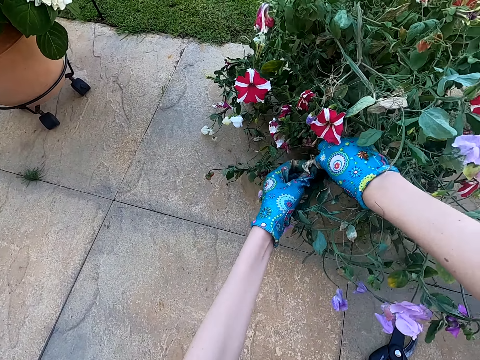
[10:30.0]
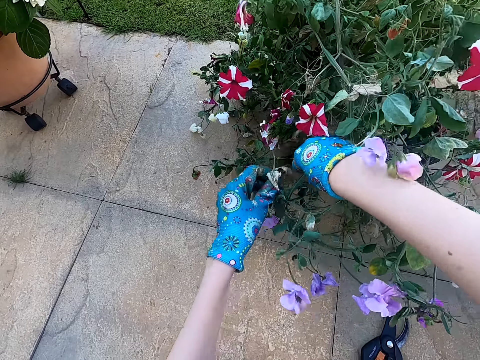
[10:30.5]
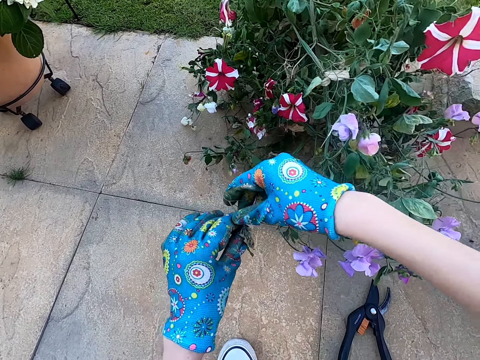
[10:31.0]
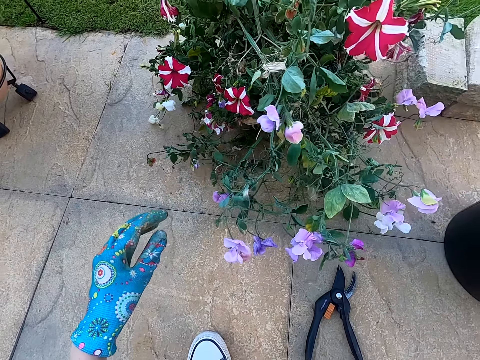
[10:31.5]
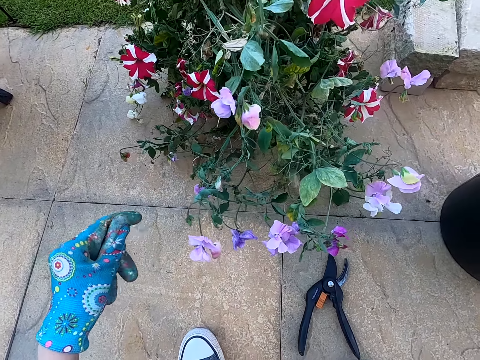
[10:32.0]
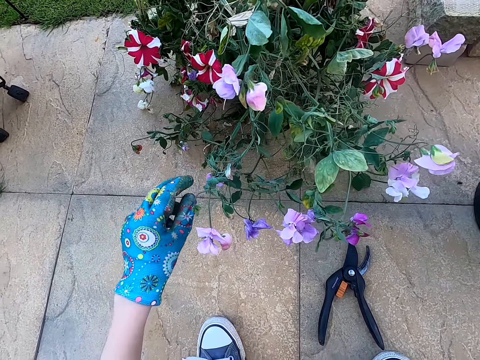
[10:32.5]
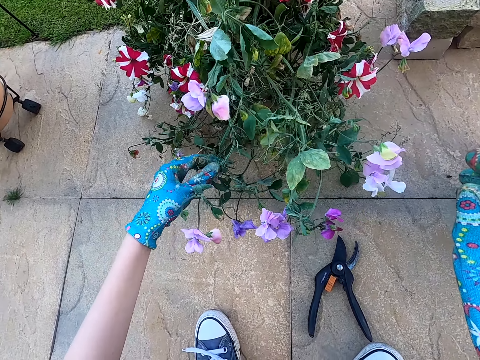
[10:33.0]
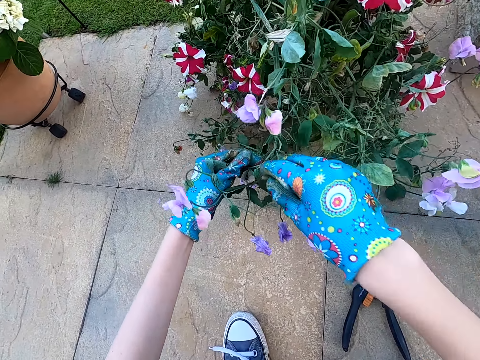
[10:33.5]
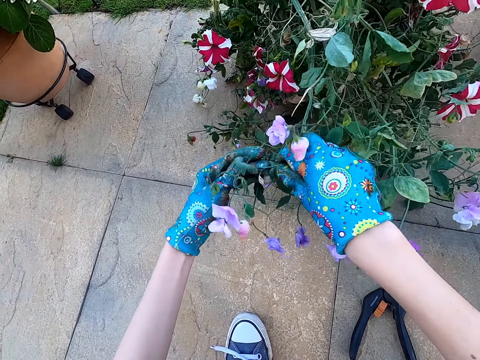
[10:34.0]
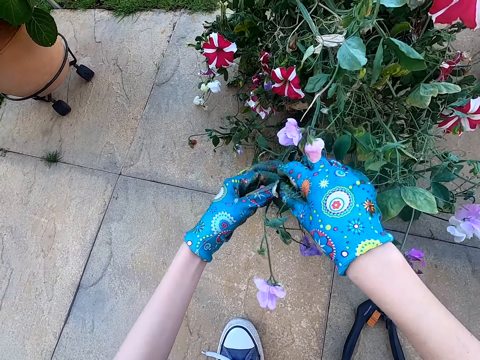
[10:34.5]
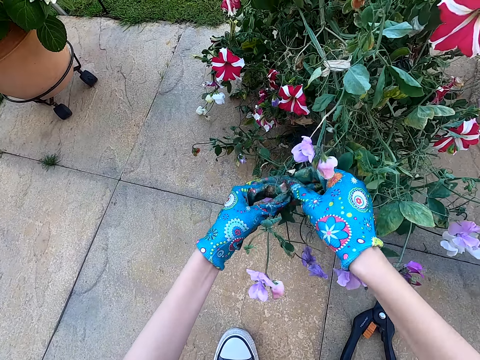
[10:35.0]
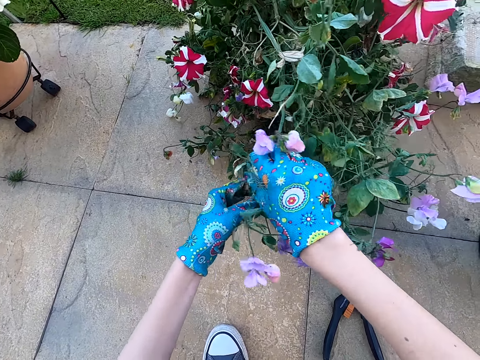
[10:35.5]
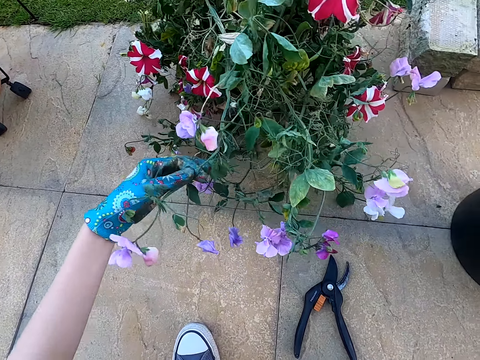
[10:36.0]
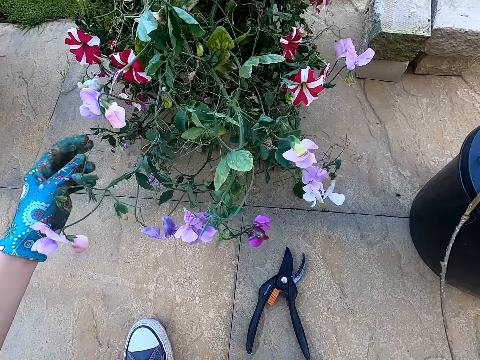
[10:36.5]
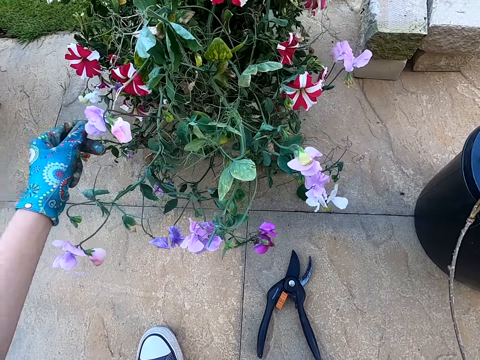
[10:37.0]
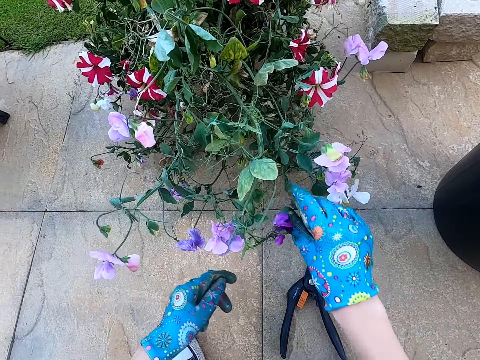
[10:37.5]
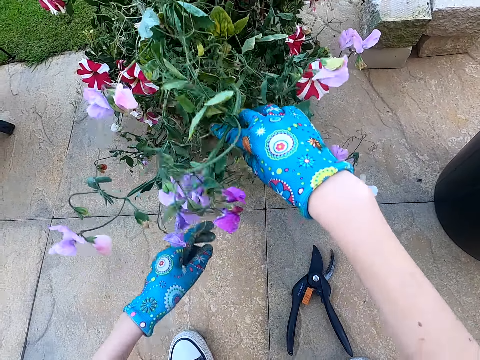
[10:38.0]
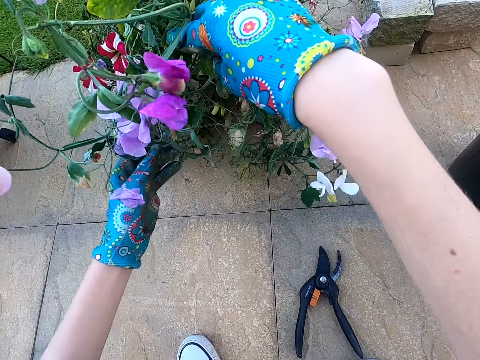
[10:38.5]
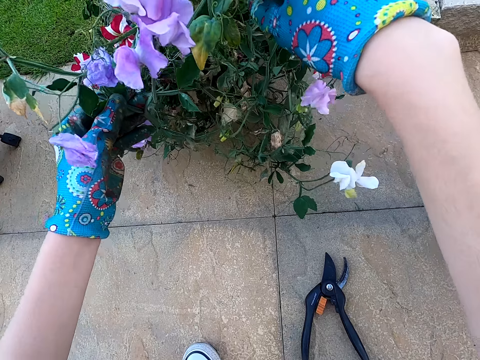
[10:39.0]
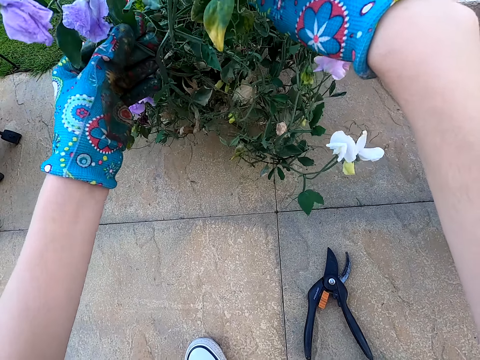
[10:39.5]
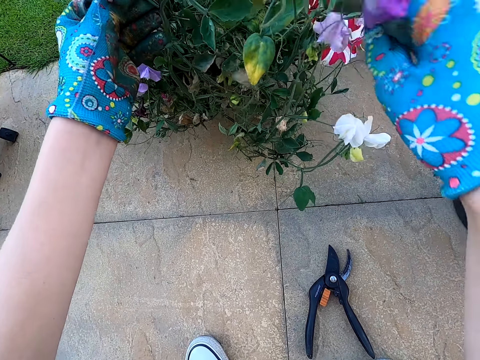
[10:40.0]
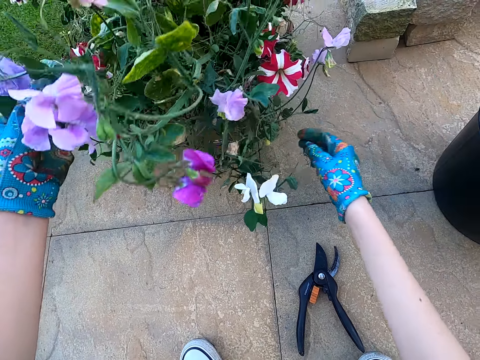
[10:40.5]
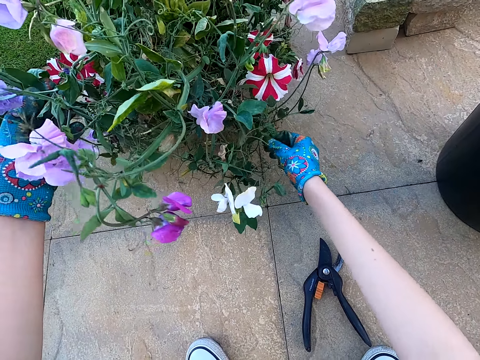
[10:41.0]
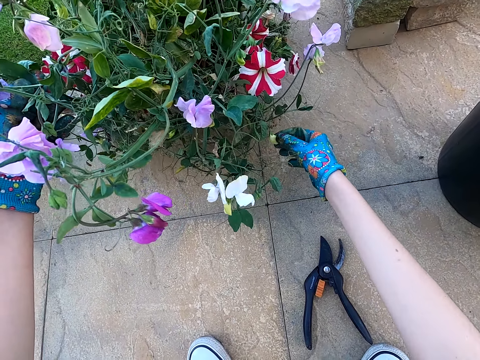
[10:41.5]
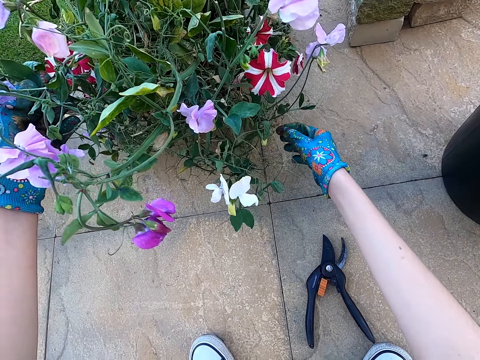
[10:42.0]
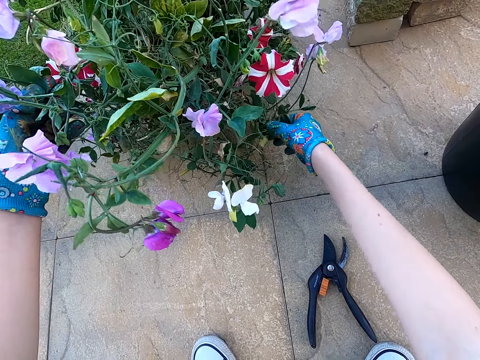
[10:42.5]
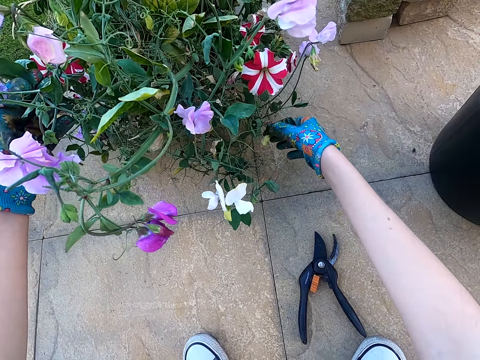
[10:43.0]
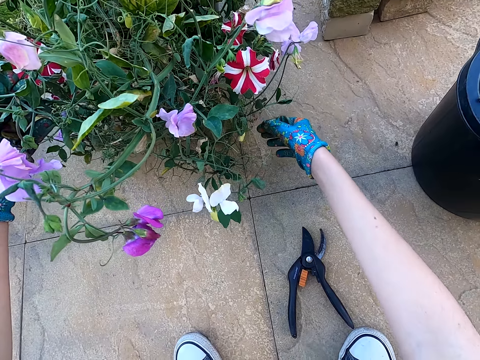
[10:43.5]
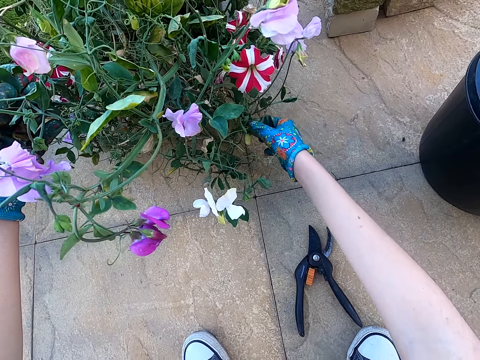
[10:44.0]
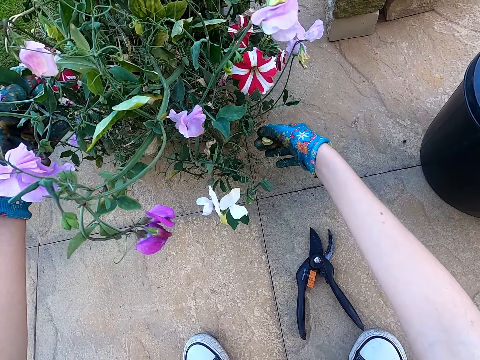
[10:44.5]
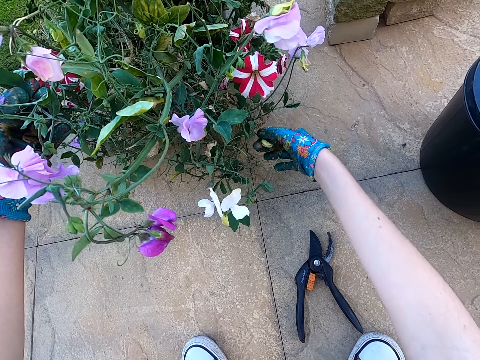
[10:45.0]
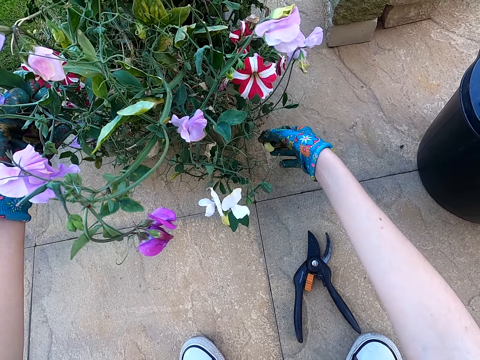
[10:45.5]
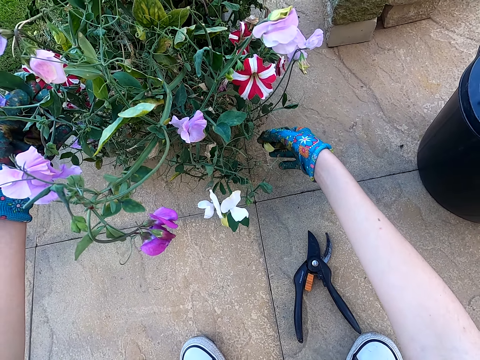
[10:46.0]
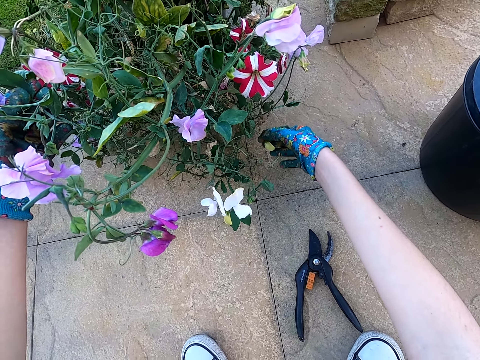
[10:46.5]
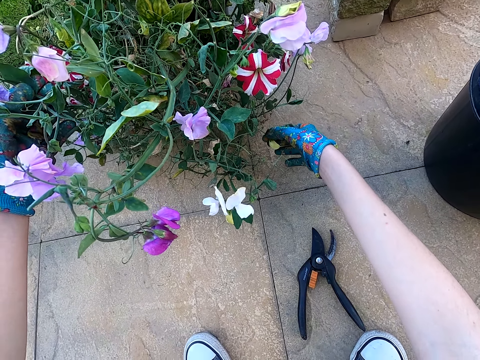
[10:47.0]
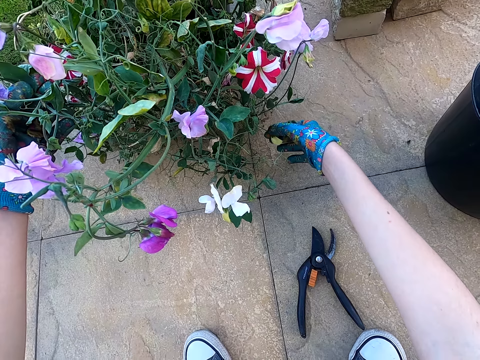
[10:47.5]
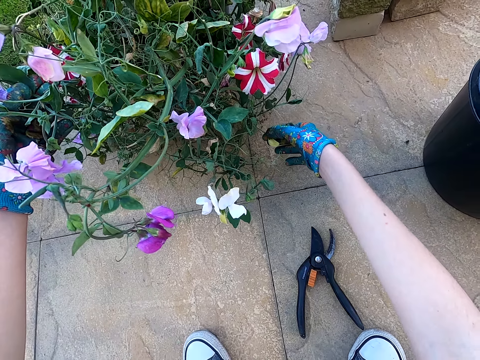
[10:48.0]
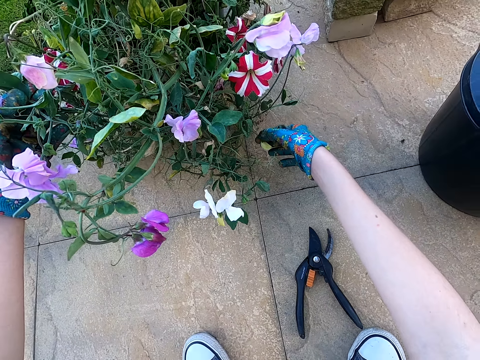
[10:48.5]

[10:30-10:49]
The camera wearer prunes the plant. They pick a flower from the plant. They place a plant in the bucket. They pluck a flower from the plant. They prune the plant. They place the flower in the bucket. They touch a plant. They lift the plant. They look at the plant. They touch a flower on the plant.

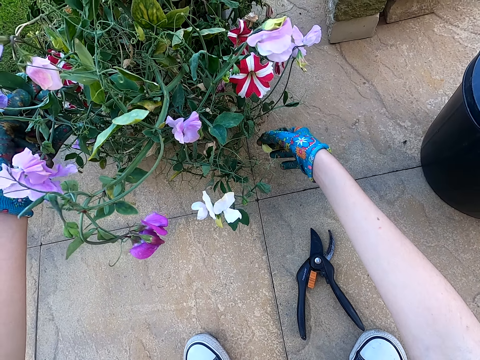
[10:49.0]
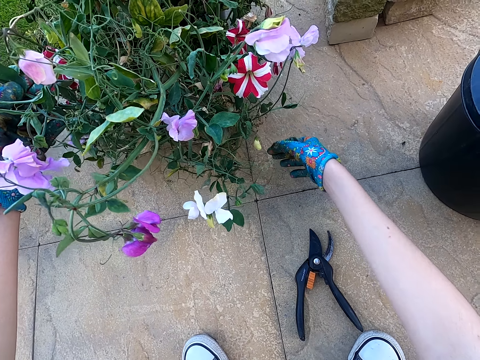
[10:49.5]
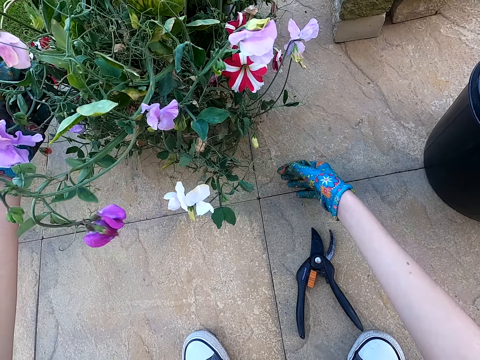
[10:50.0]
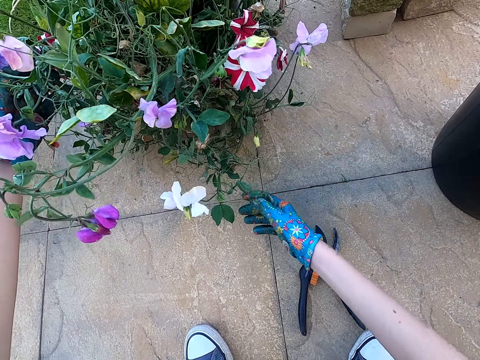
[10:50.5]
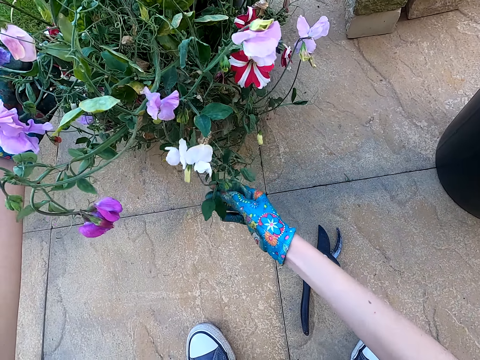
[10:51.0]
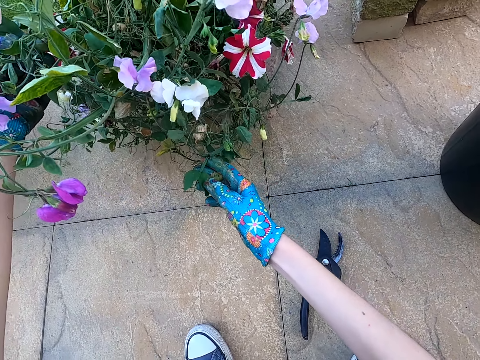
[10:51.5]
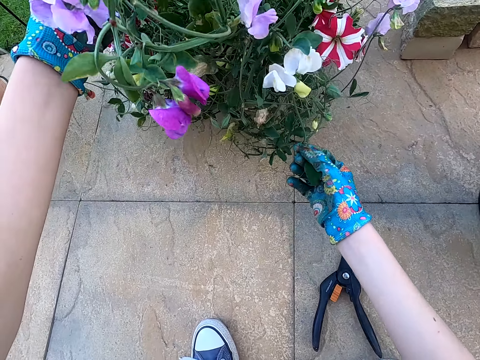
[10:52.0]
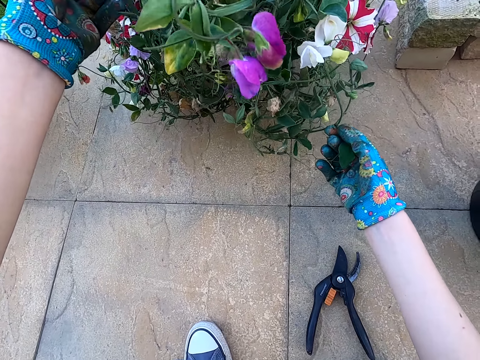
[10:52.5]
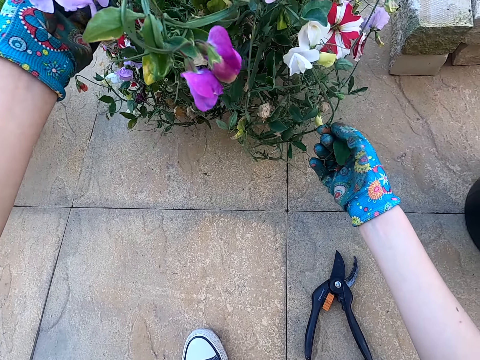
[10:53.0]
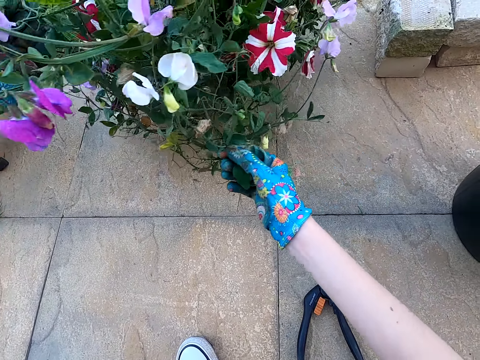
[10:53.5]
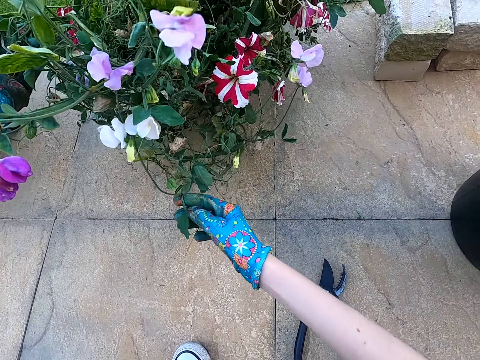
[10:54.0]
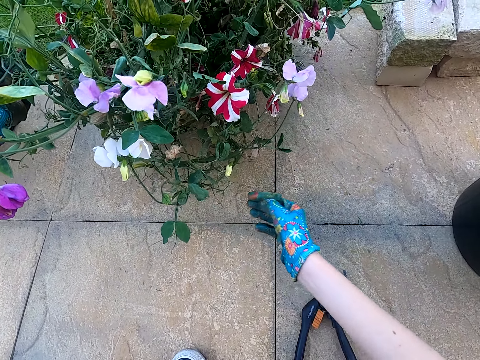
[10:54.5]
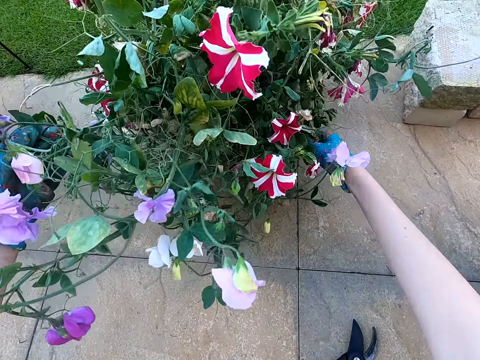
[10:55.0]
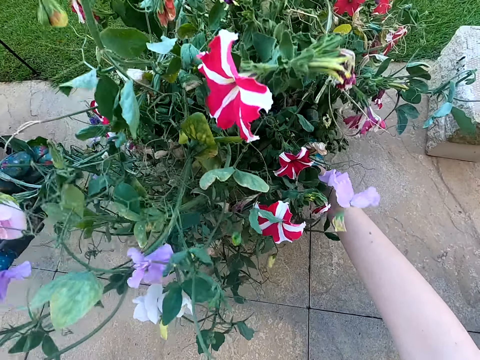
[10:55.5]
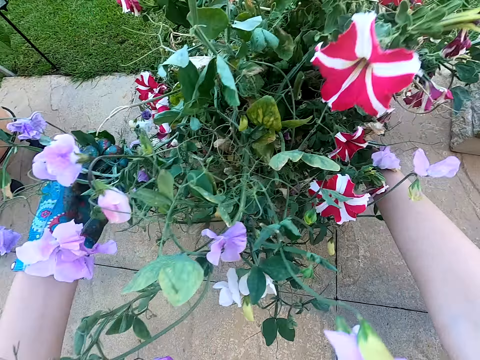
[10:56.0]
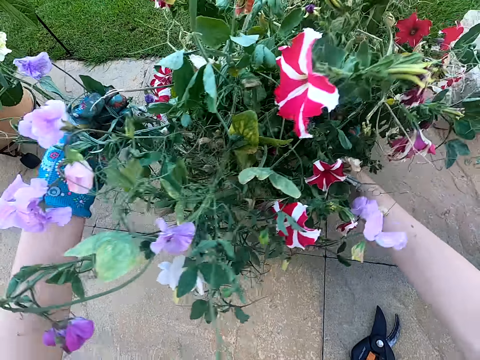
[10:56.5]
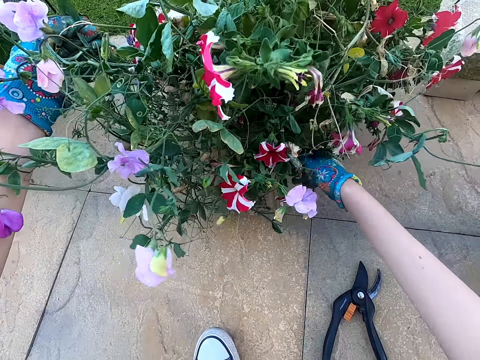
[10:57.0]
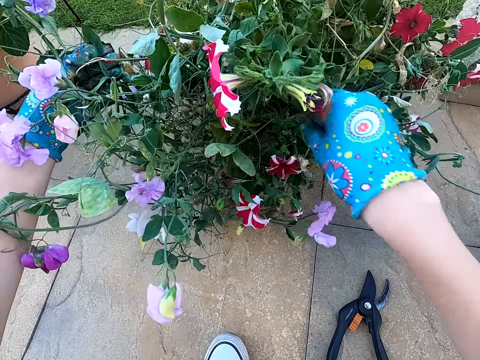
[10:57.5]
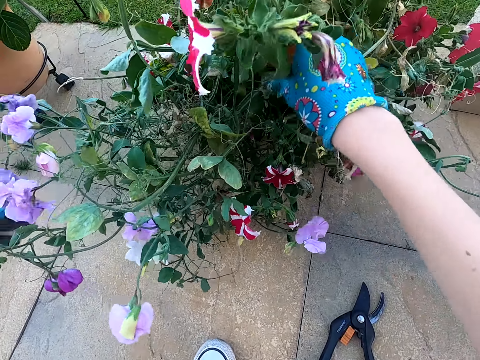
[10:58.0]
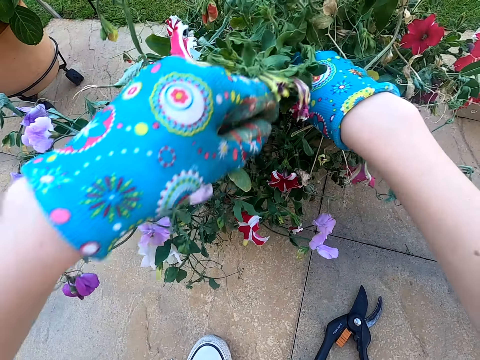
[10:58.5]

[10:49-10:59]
The camera wearer touches a plant. They pull the plant. They push a flower vase on the floor.
